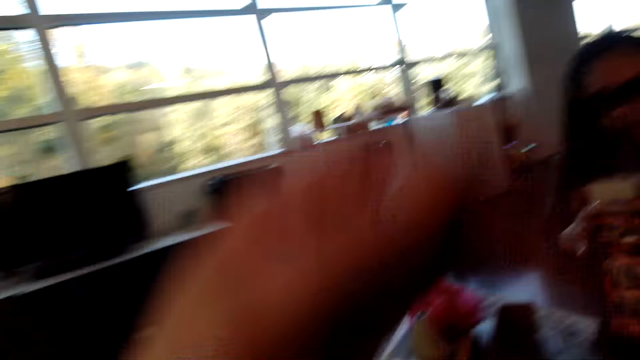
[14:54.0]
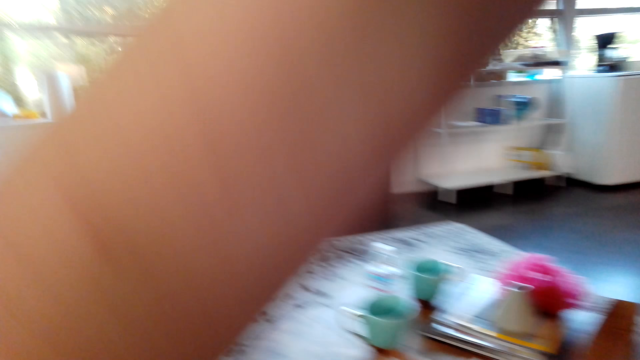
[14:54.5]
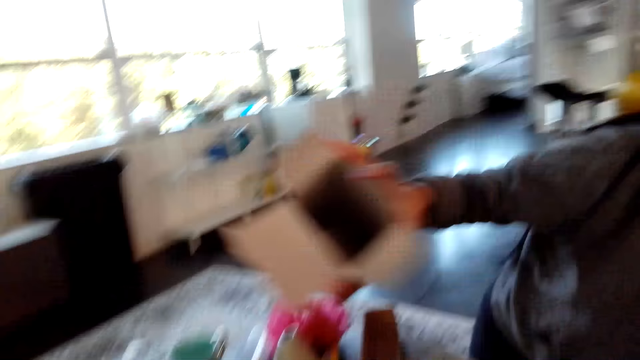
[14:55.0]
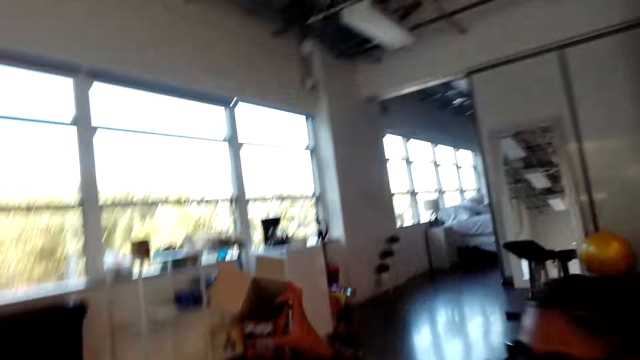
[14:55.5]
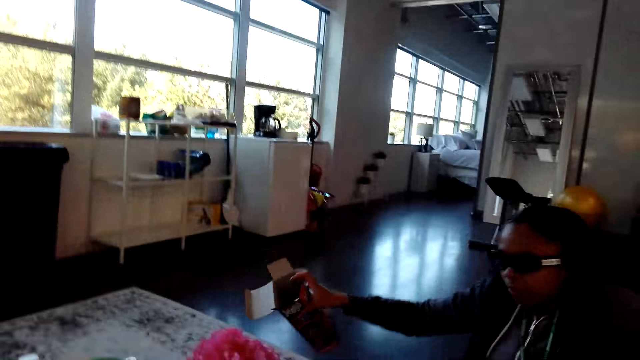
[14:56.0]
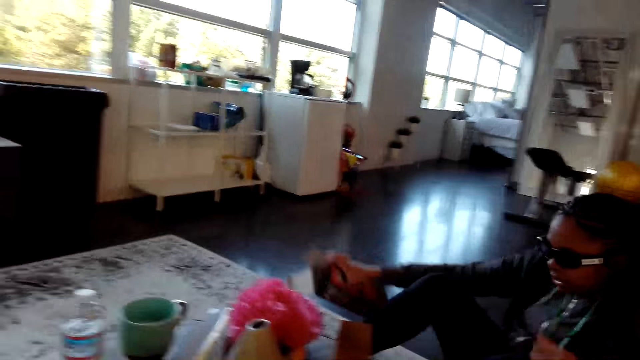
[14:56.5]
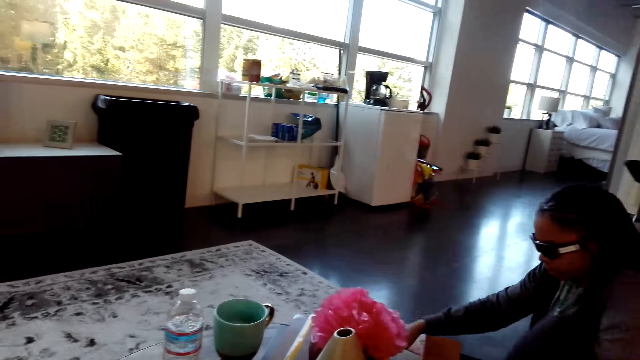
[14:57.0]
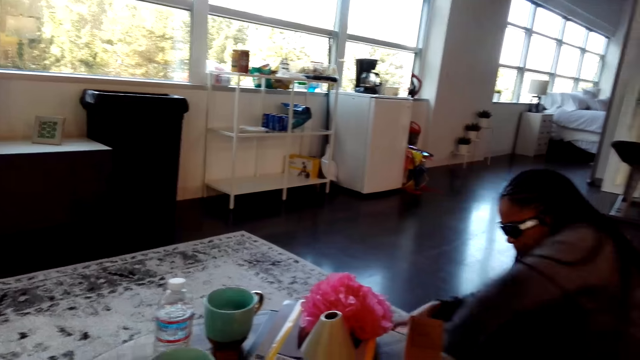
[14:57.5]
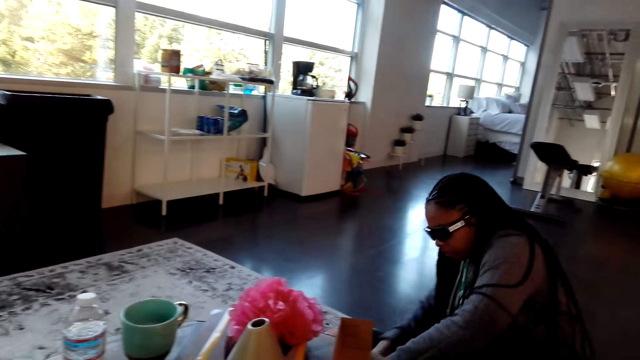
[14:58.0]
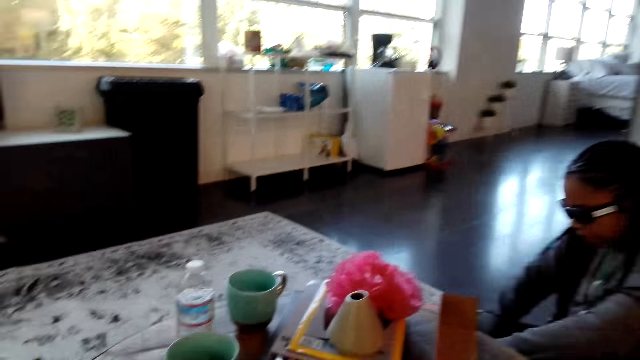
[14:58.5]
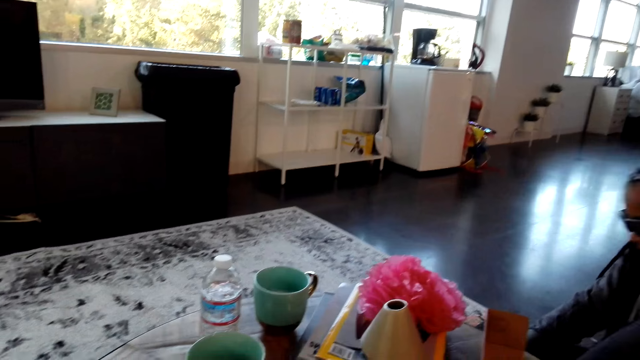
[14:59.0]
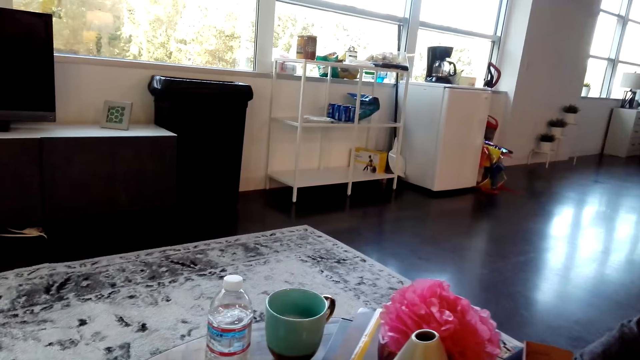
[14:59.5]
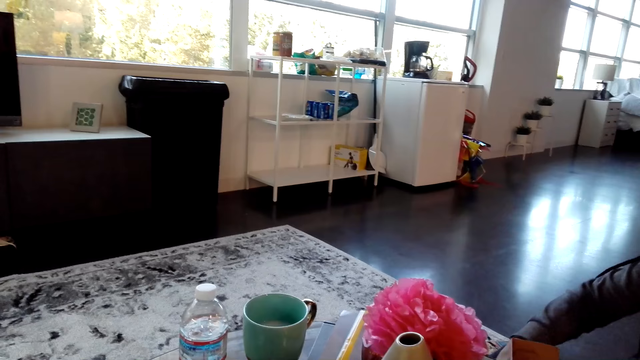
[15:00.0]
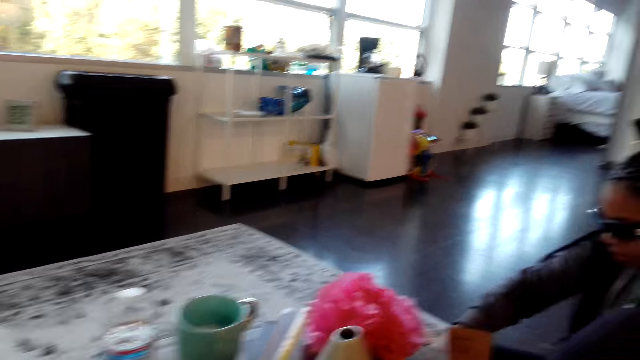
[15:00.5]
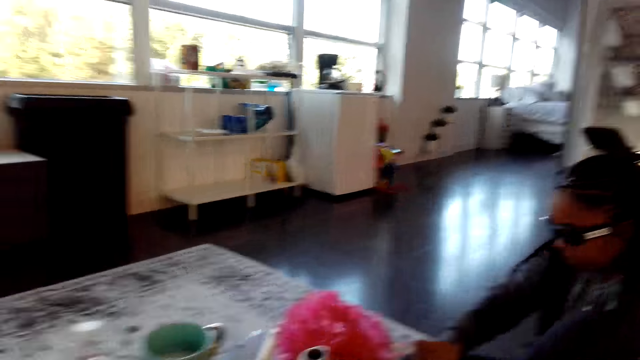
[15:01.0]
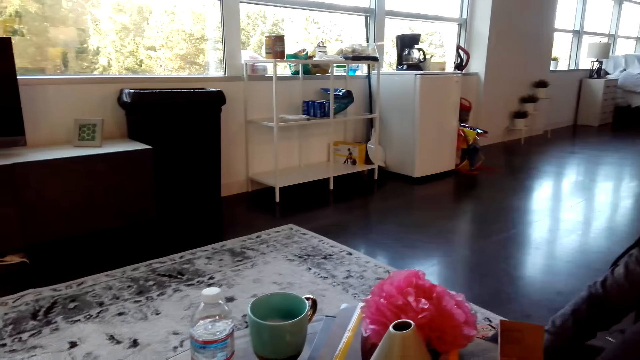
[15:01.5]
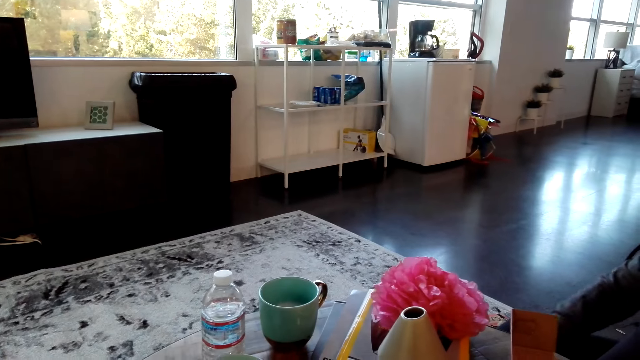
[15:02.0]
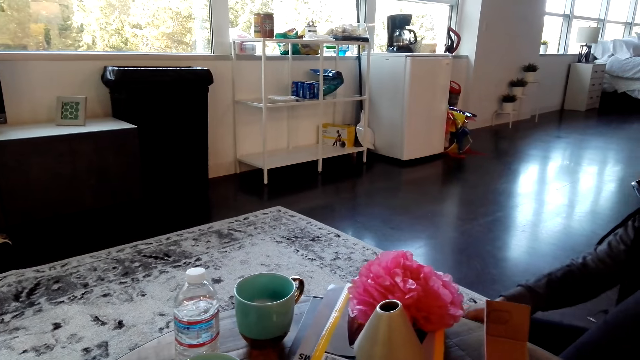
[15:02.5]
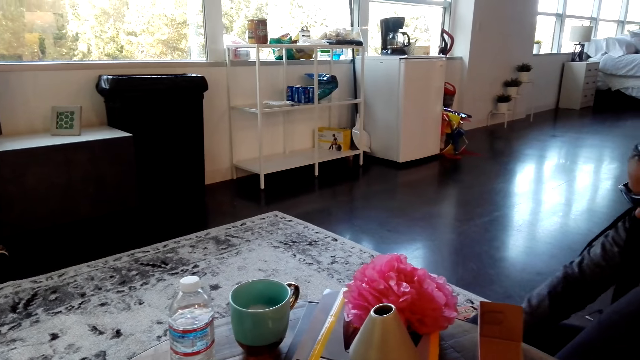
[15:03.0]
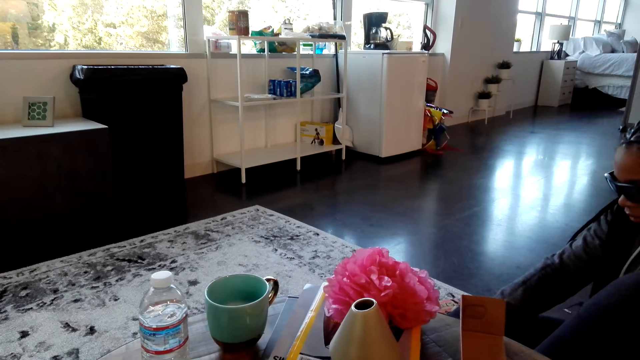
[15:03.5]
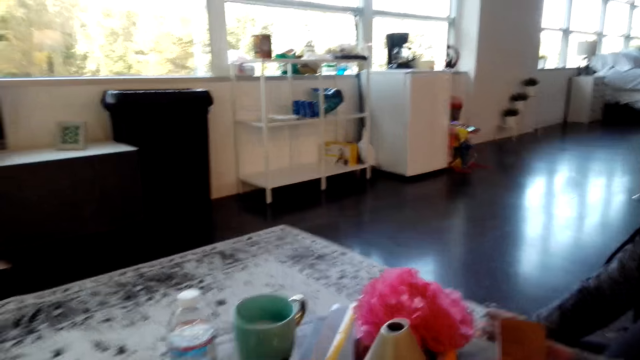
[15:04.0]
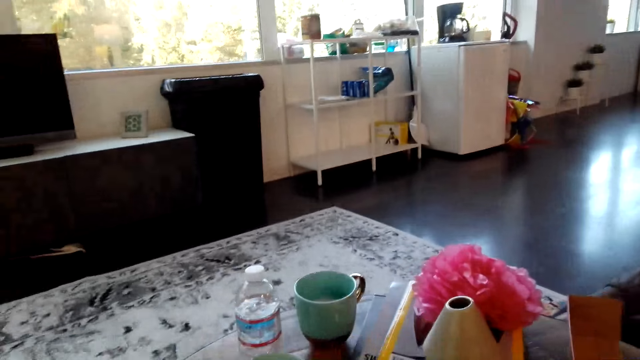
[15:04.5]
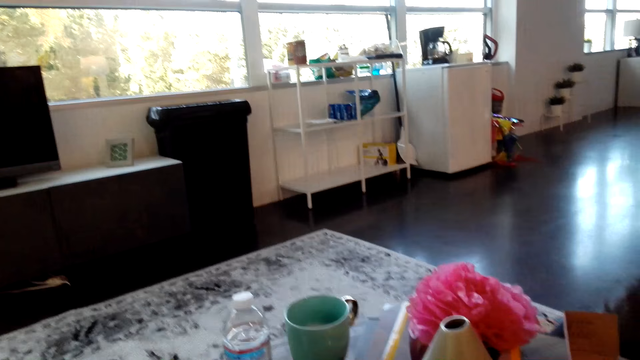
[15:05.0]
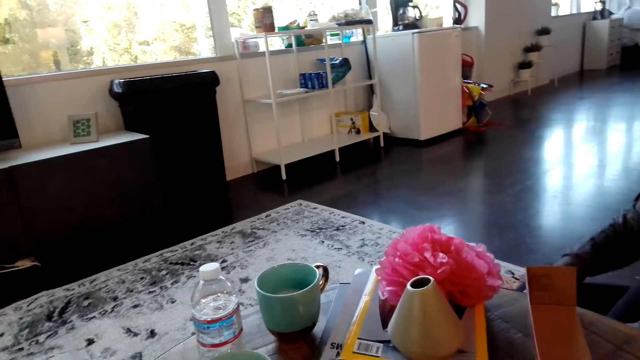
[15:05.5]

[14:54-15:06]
The camera wearer lifts a hand. They adjust a camera. A woman lifts a hand. The woman moves.

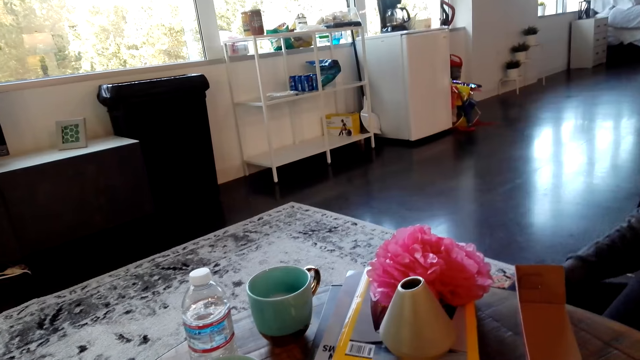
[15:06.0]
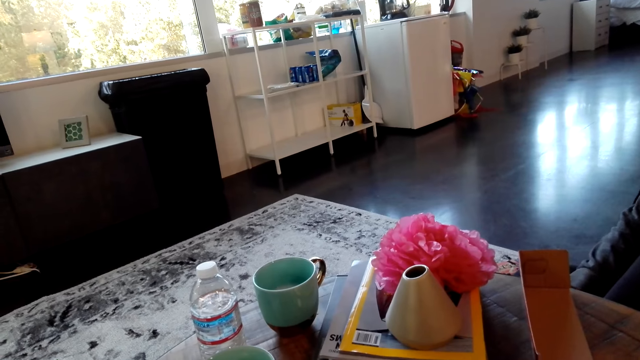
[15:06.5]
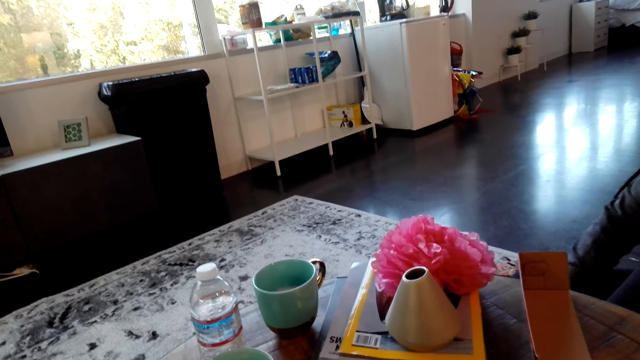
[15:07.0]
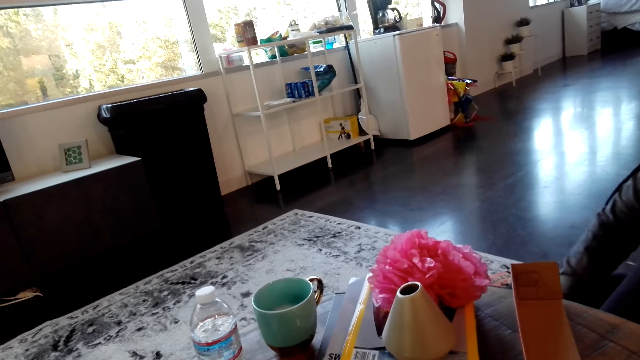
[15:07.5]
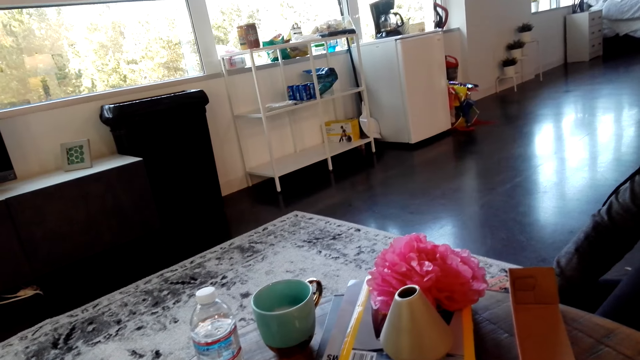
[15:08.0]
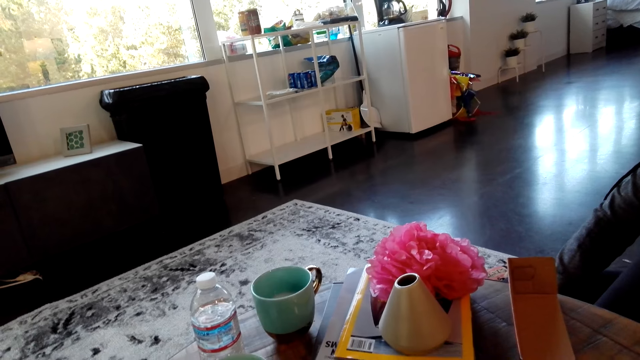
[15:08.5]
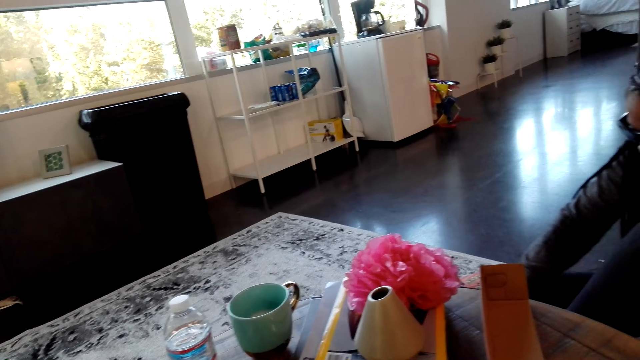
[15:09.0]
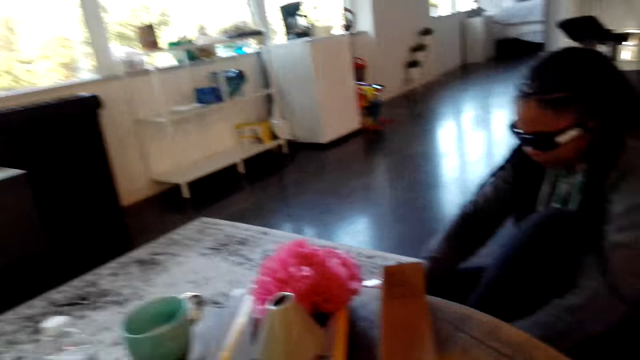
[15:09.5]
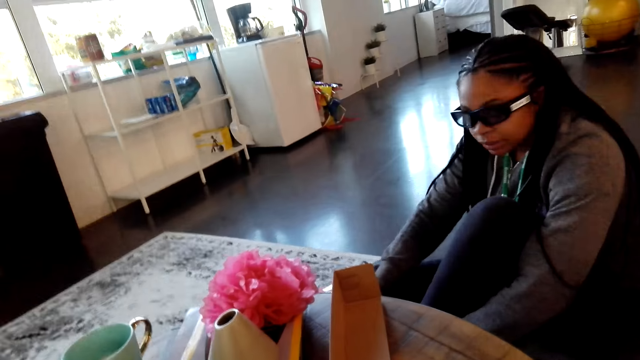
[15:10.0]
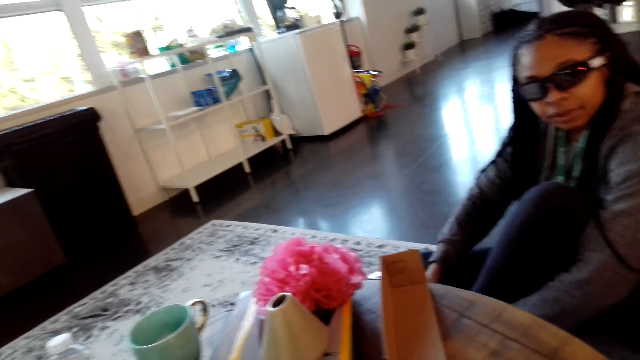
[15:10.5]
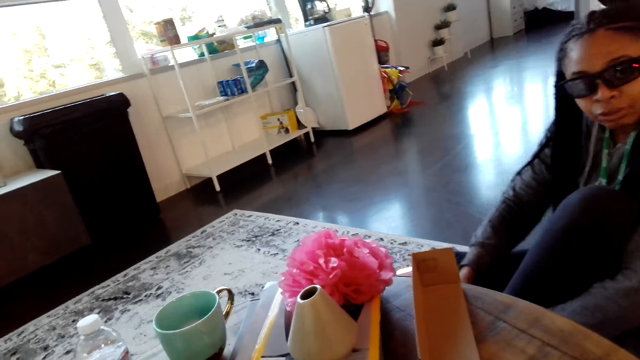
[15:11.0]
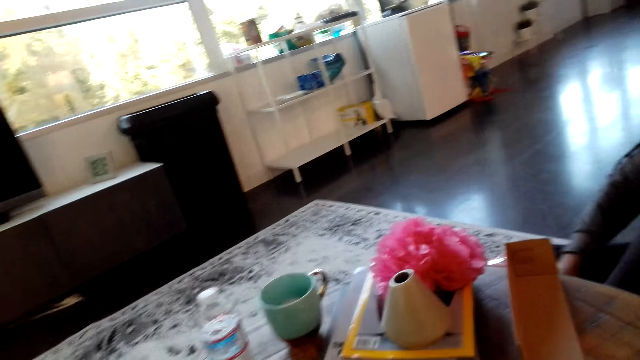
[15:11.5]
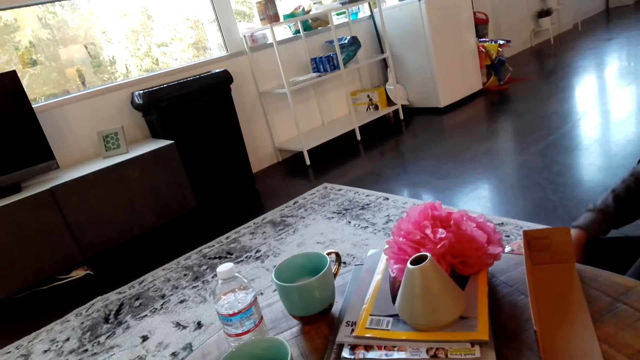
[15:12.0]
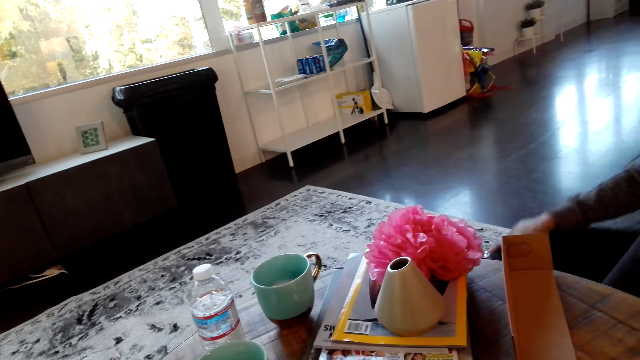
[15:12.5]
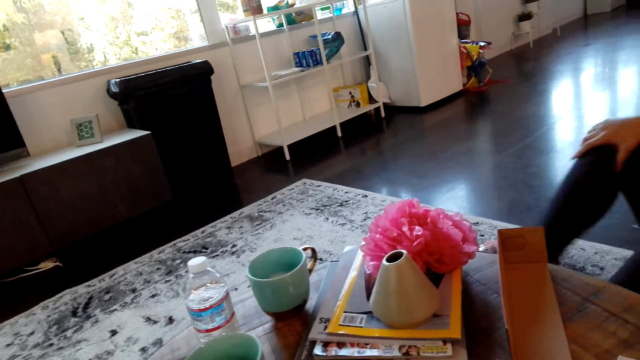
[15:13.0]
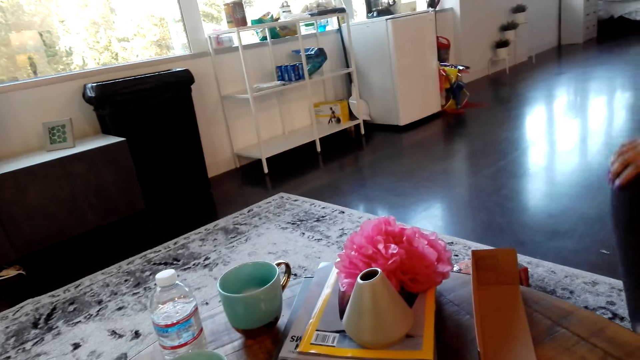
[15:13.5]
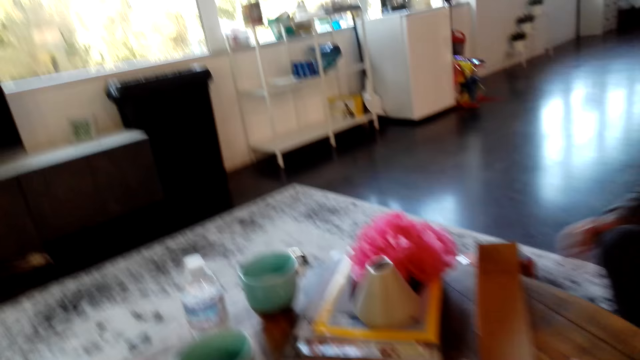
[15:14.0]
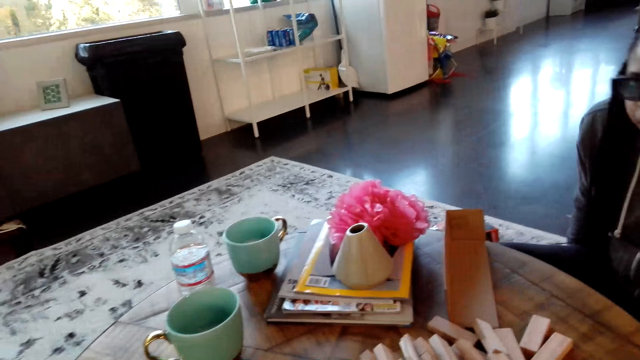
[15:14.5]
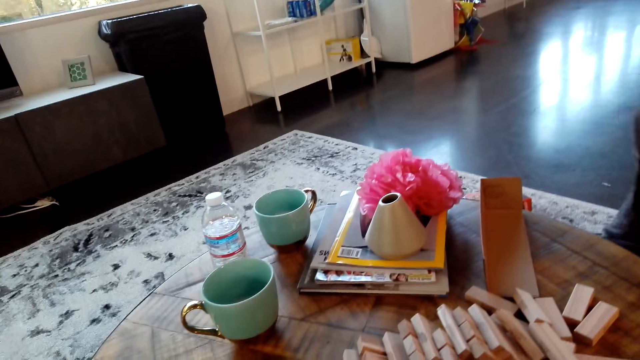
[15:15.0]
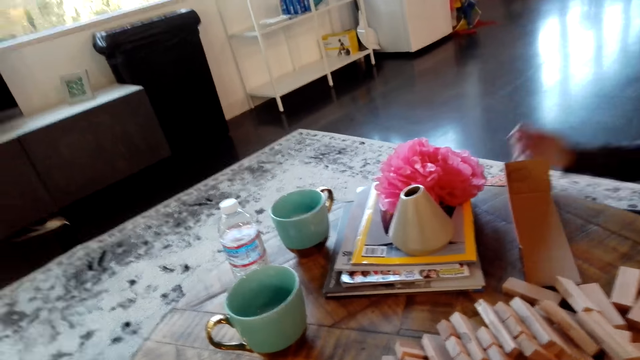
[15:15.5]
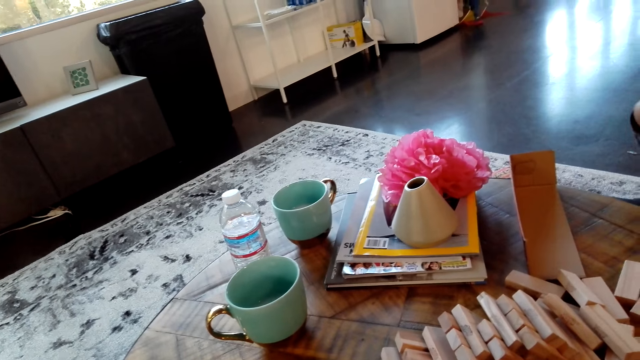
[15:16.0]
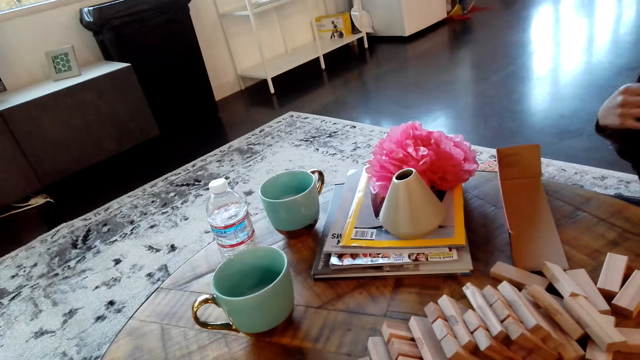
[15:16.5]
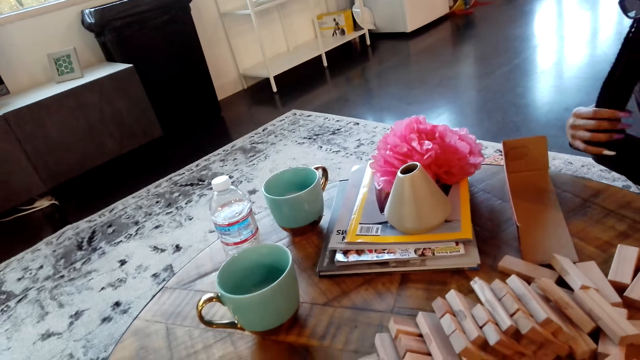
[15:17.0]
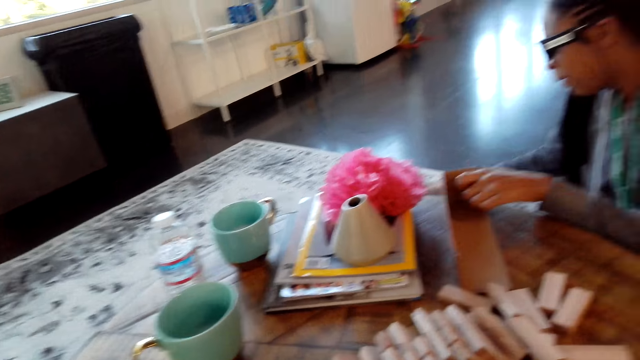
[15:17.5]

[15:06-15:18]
The camera wearer looks around. A woman picks up a box.
